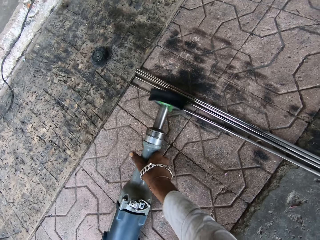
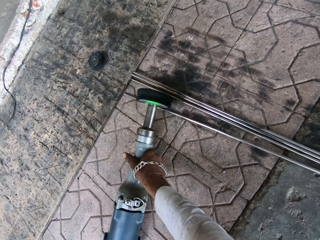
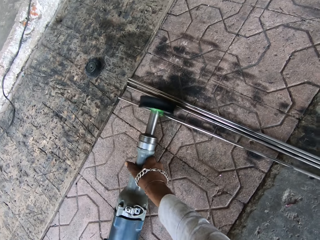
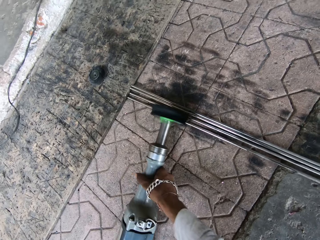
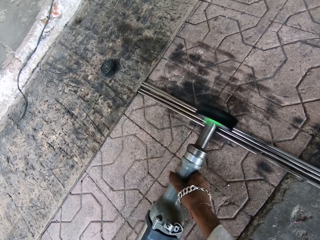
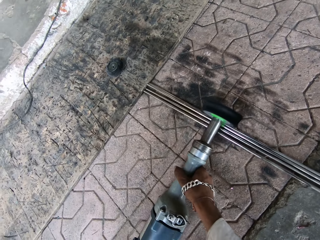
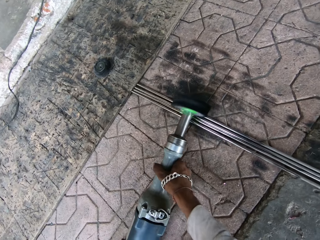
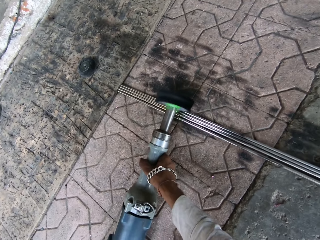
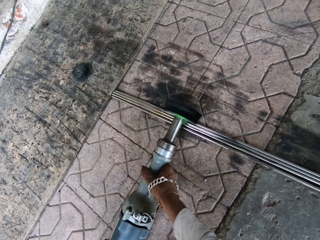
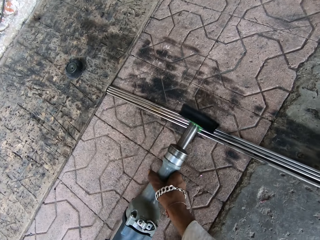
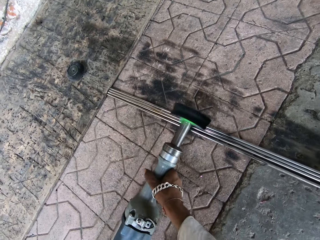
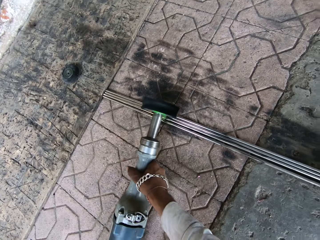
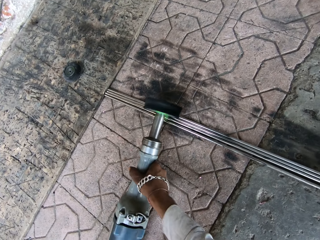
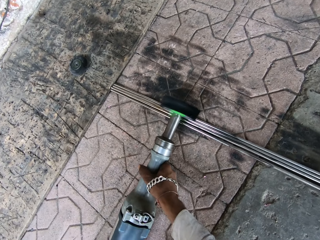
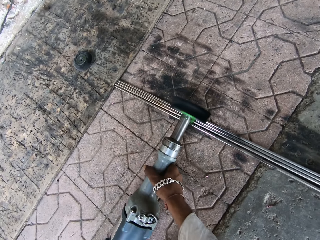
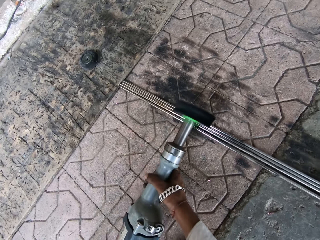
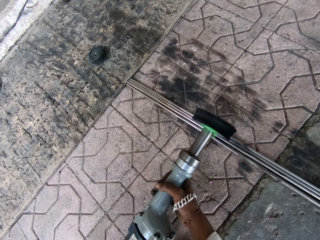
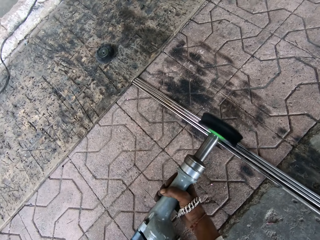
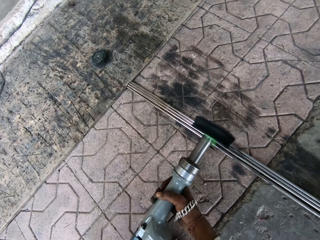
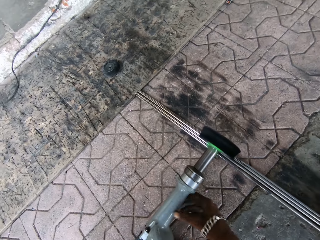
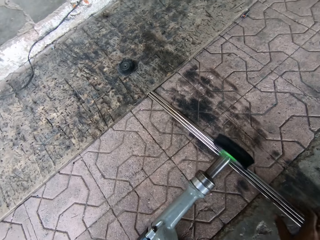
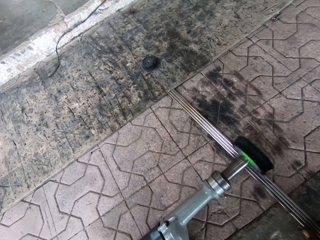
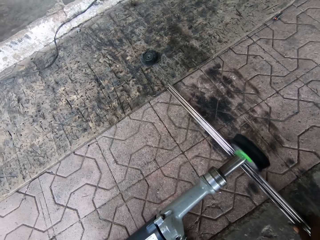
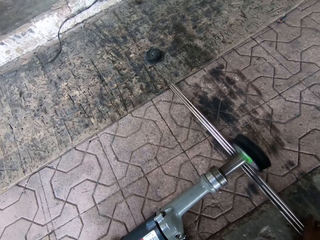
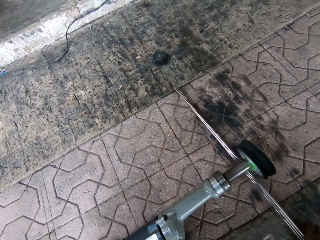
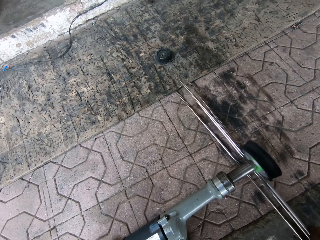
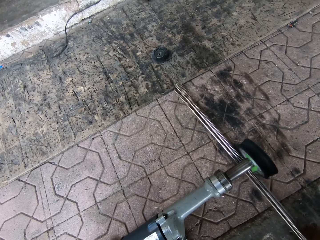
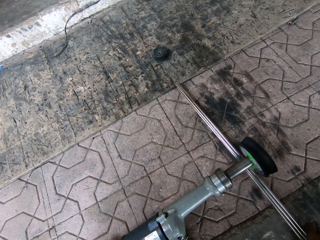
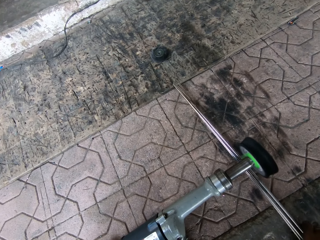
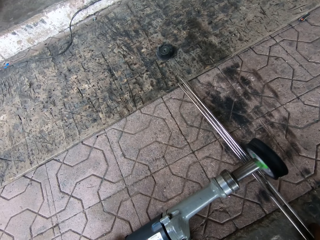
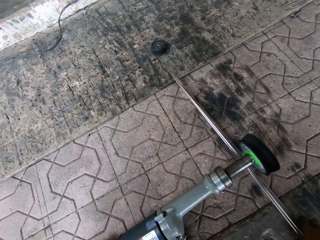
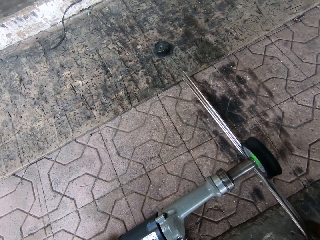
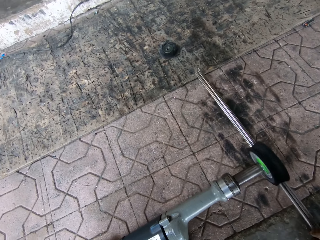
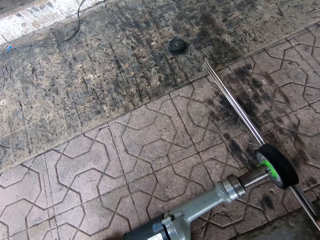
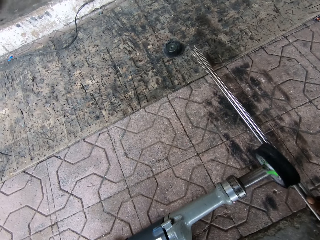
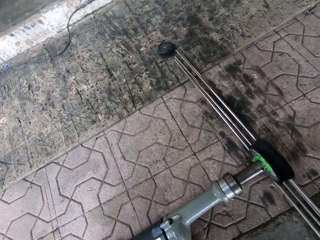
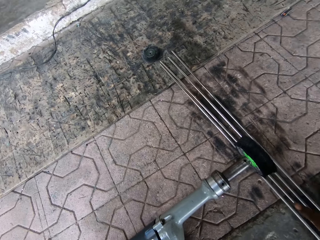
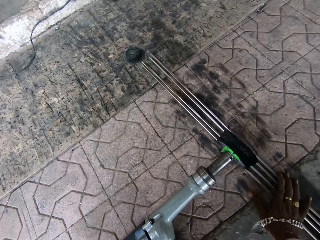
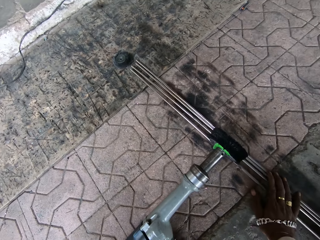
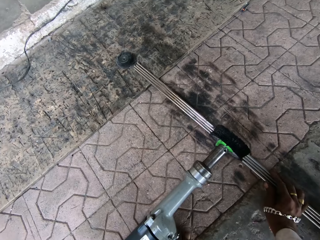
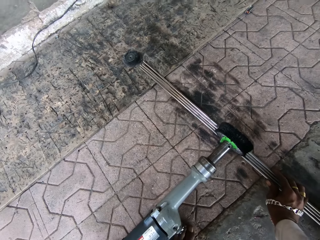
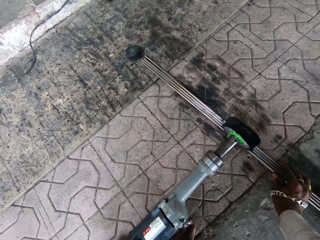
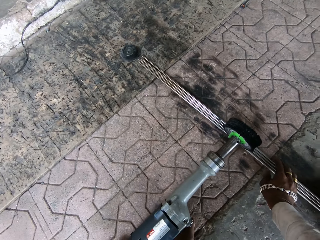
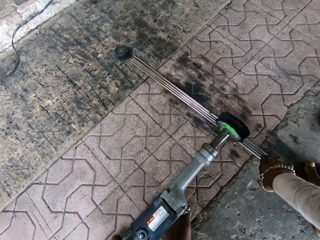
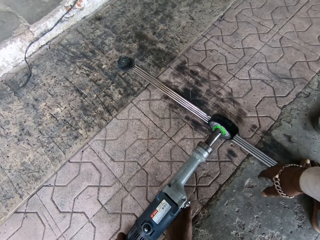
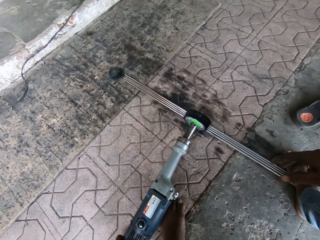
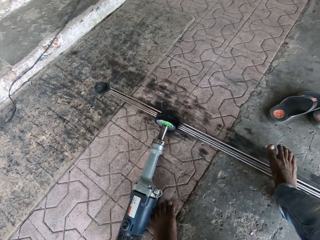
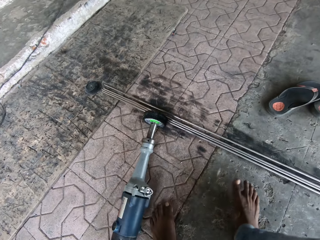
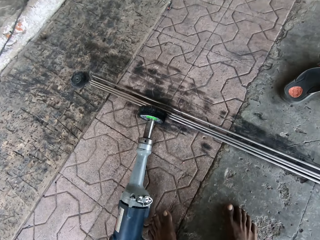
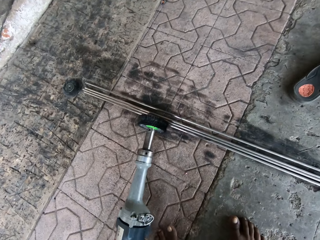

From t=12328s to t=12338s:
The camera wearer polishes metals with a polishing machine. They touch the metals. They move the steel metal.

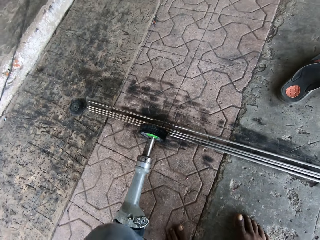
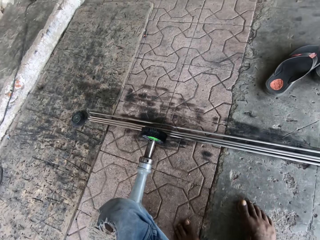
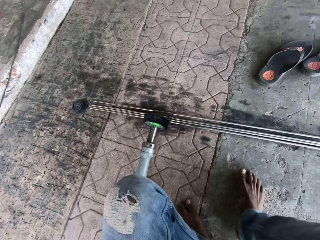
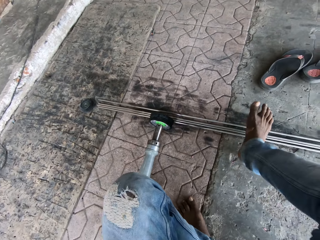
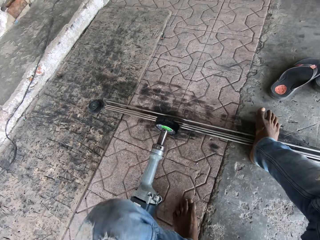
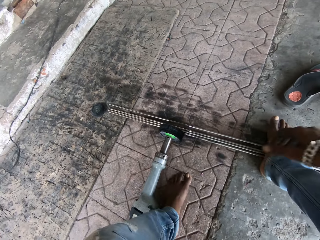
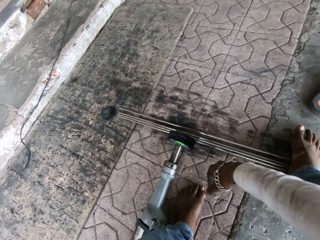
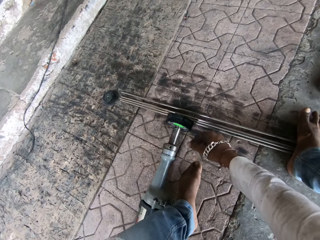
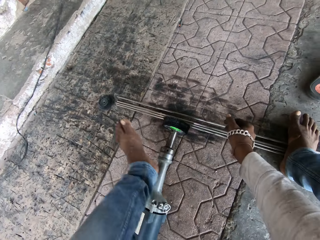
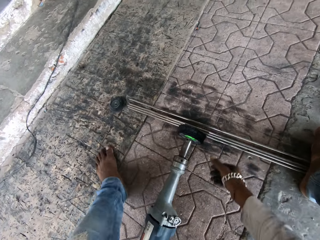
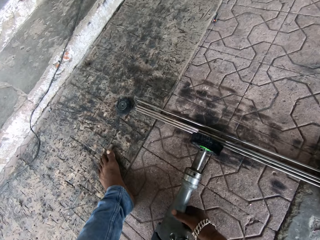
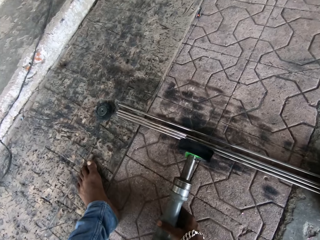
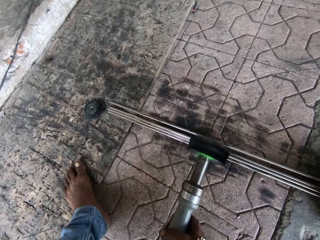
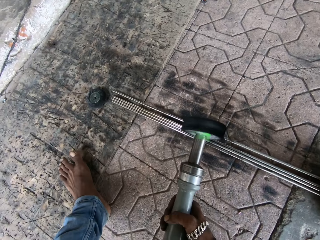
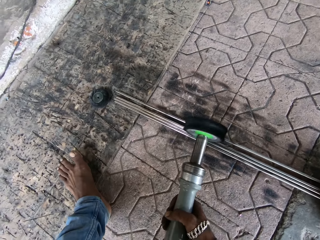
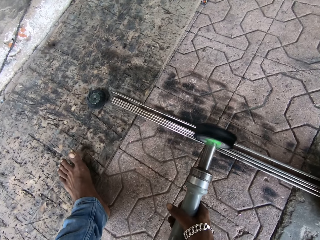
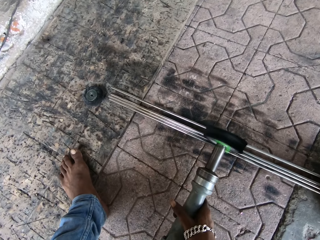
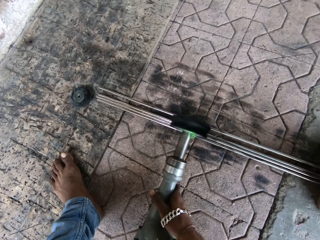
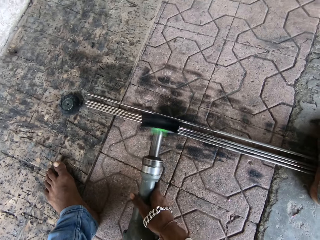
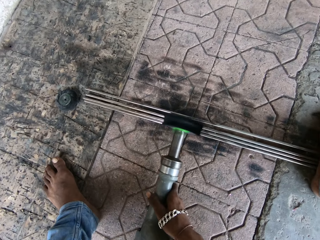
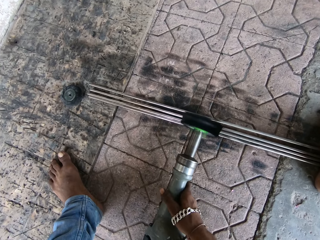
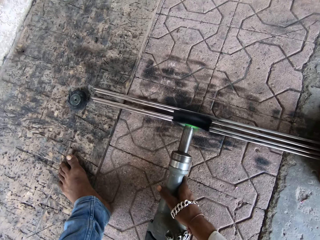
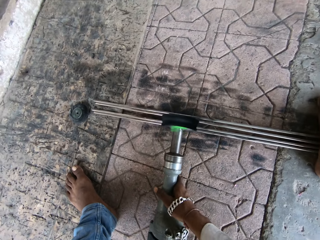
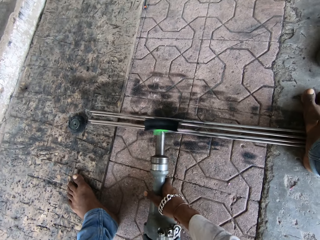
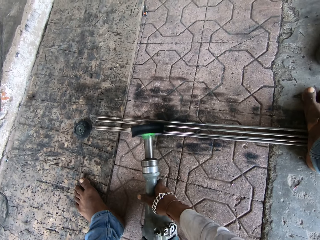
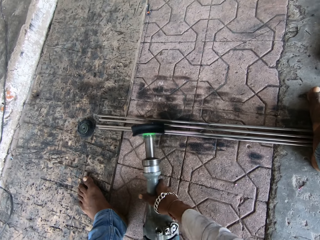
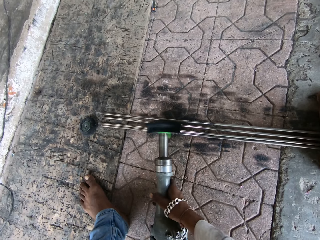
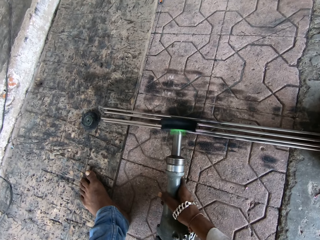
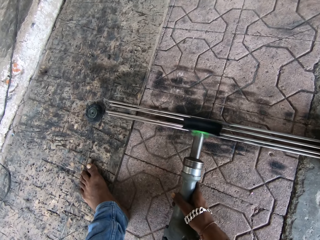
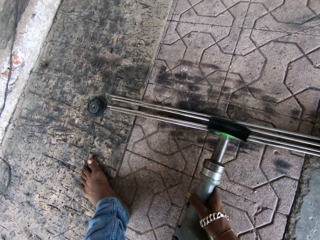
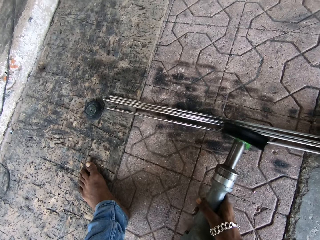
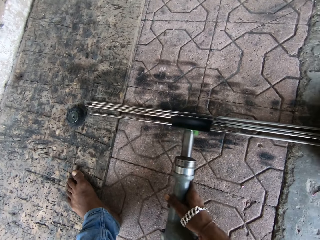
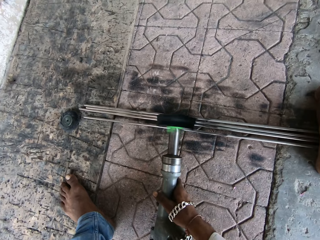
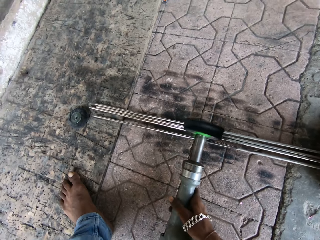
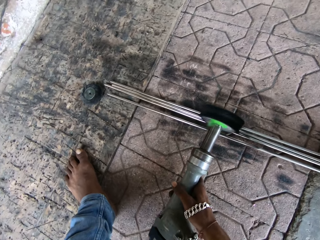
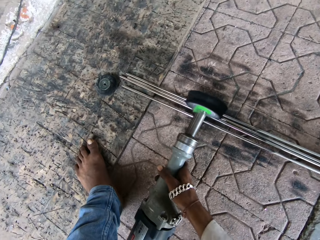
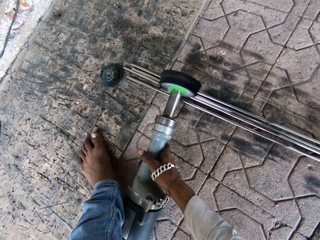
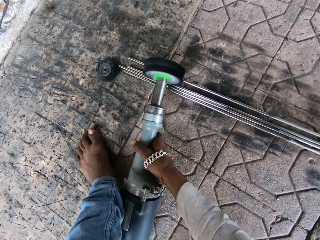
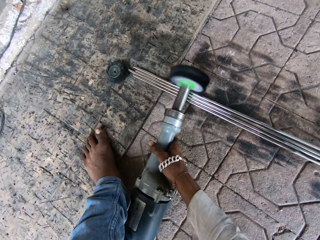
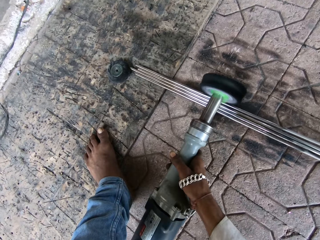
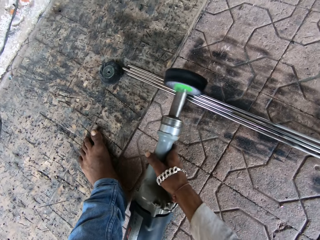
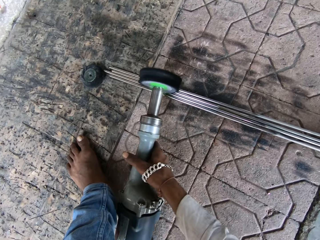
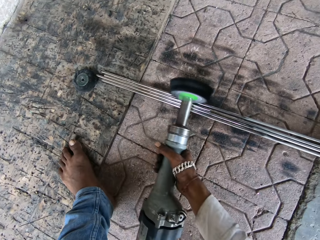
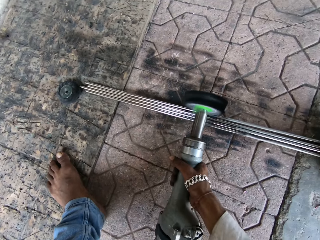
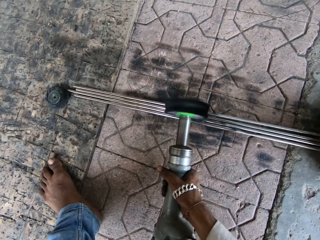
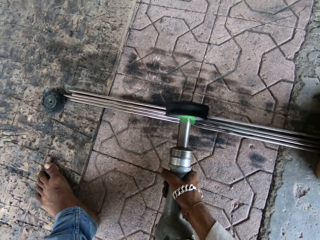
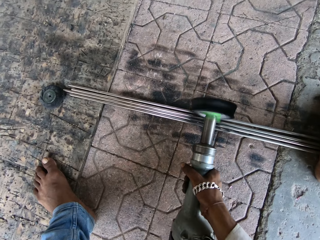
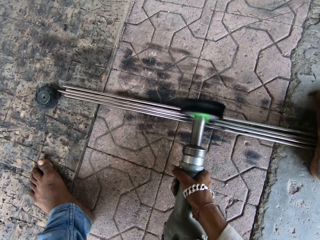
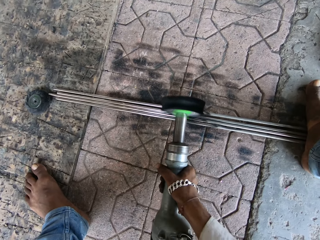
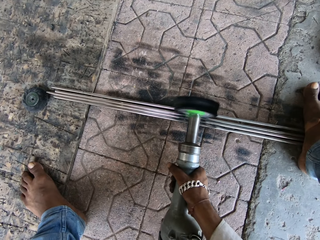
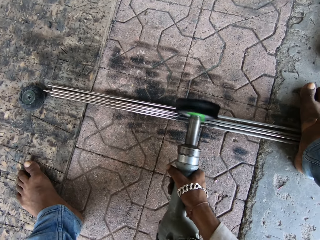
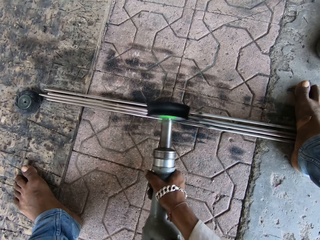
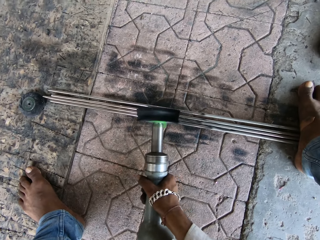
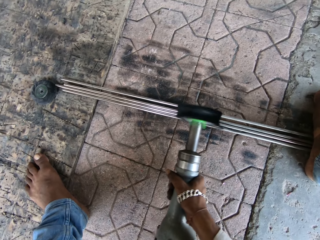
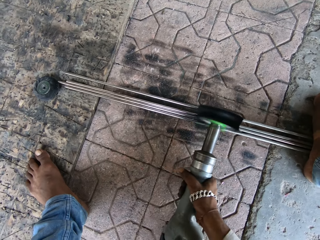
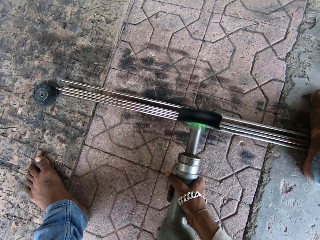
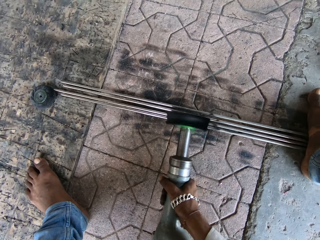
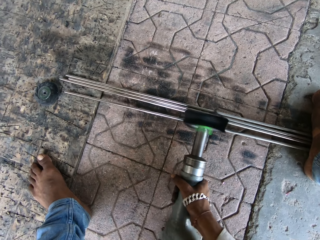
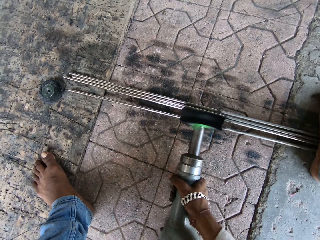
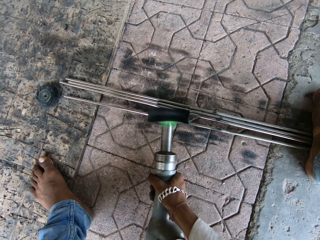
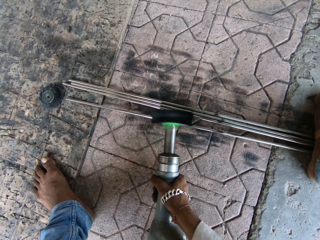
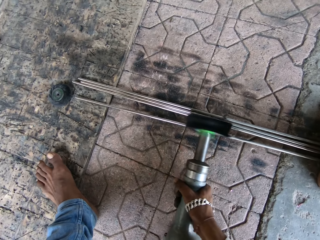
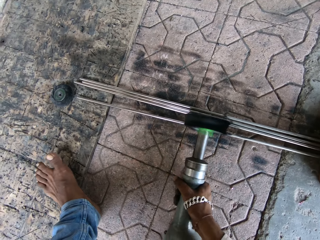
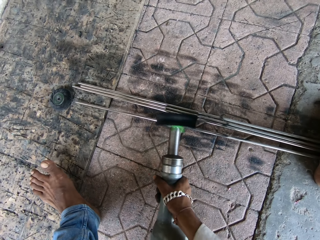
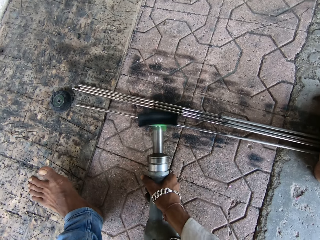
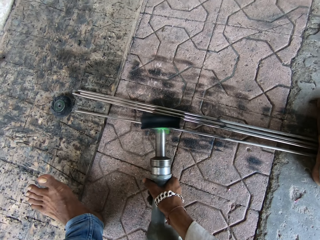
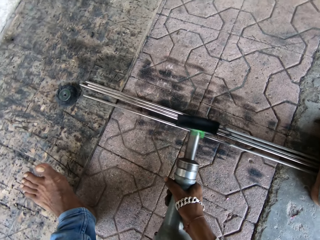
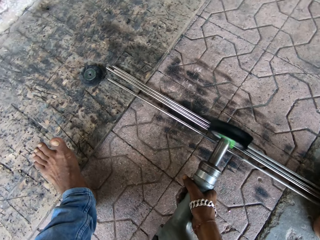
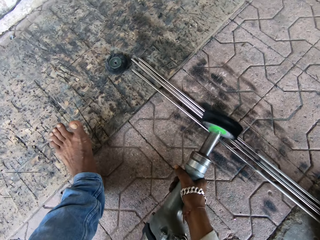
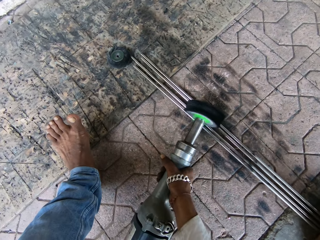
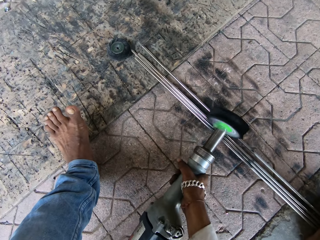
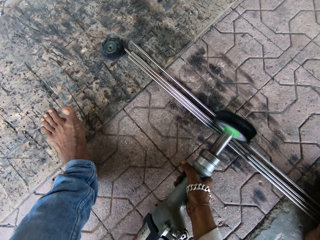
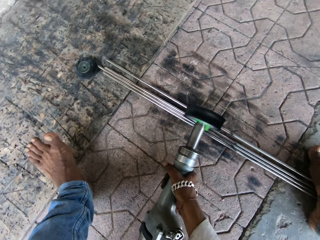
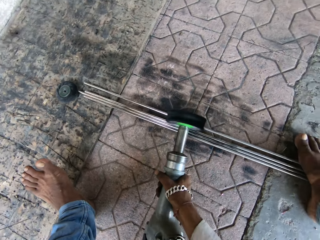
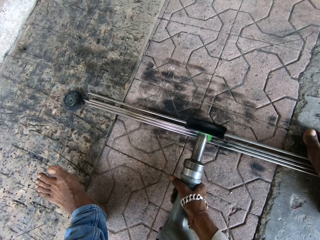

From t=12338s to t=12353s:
The camera wearer steps on the metal with the leg. They pick up a polishing machine. They hold the electric scraper. They polish the metals with the polishing machine. They scrape the metal with the electric scraper machine.
